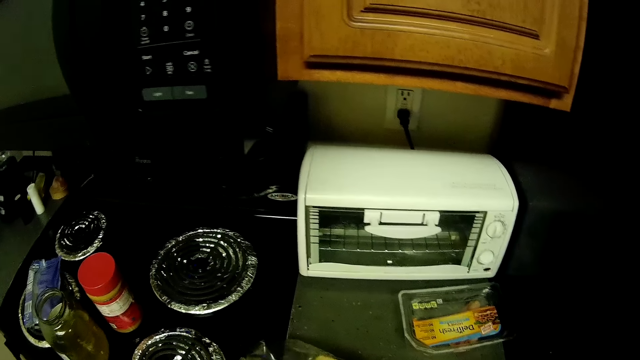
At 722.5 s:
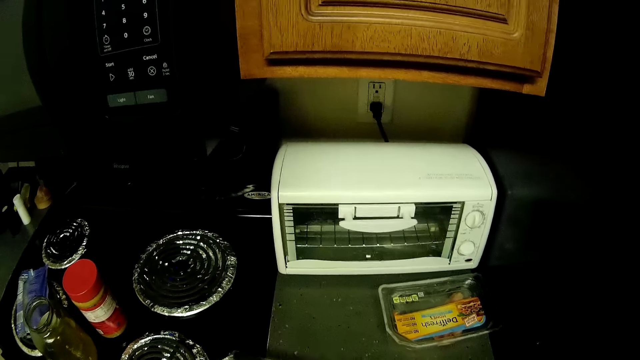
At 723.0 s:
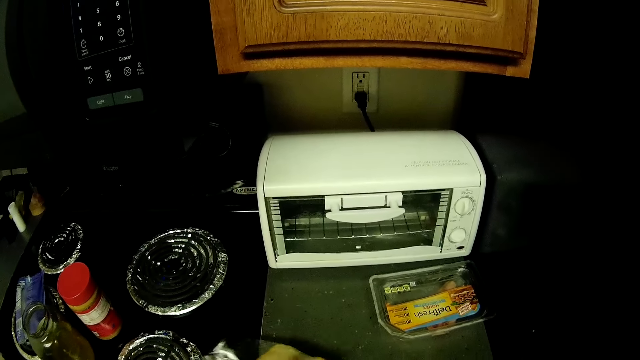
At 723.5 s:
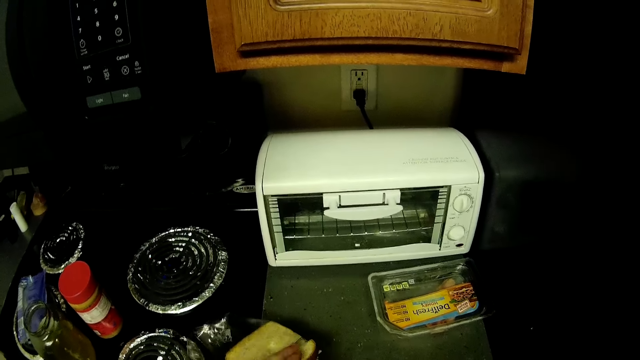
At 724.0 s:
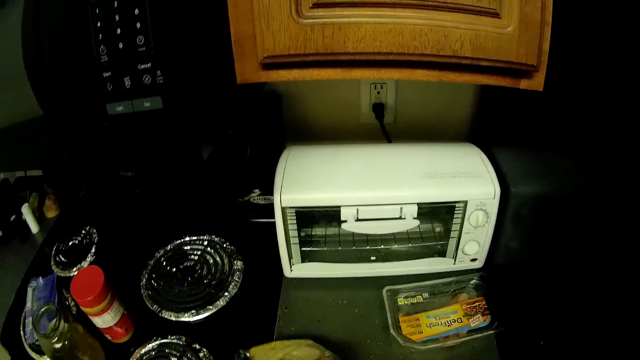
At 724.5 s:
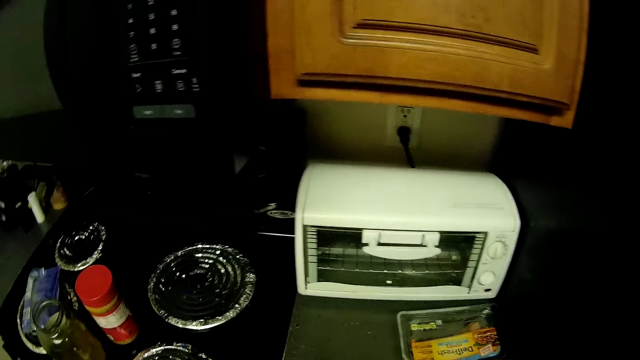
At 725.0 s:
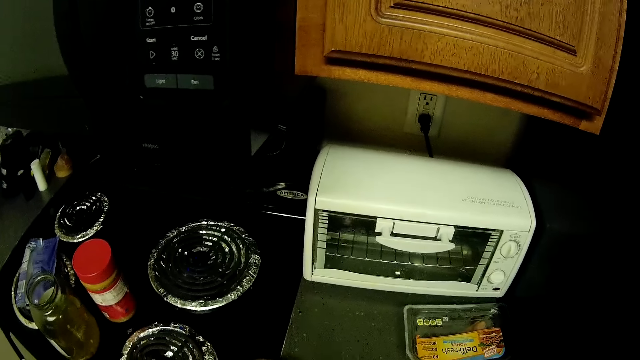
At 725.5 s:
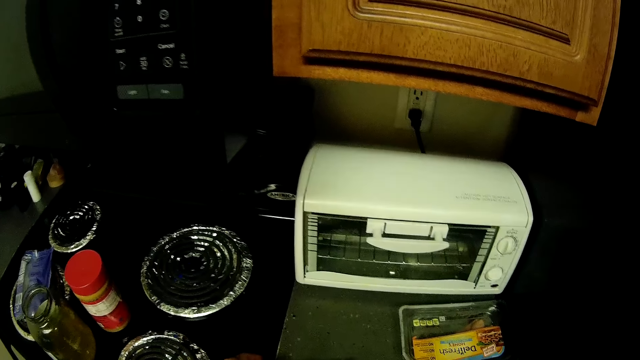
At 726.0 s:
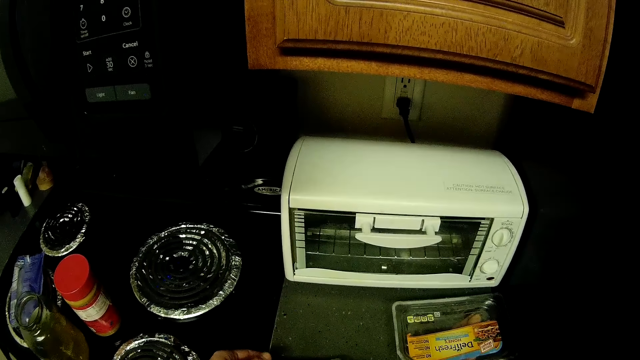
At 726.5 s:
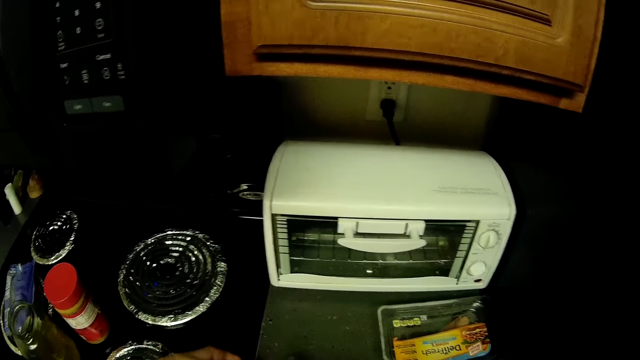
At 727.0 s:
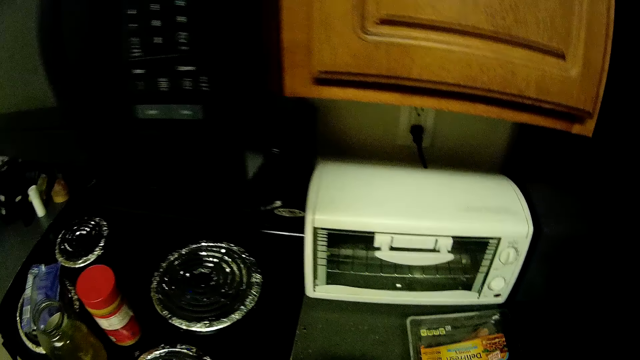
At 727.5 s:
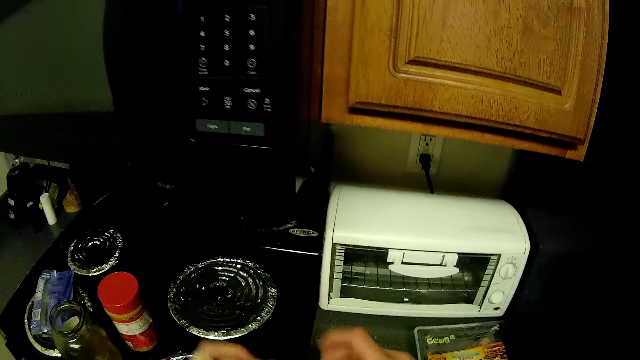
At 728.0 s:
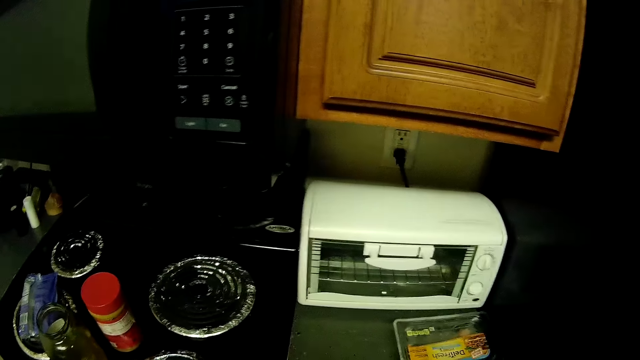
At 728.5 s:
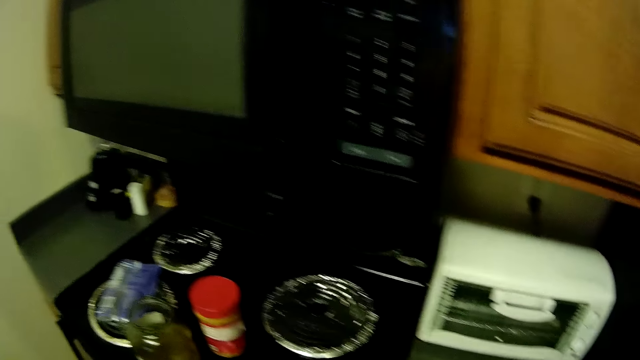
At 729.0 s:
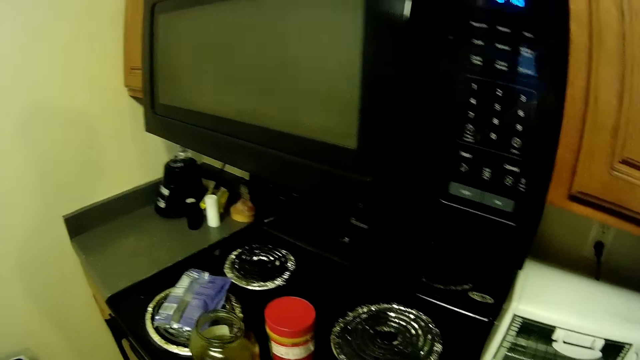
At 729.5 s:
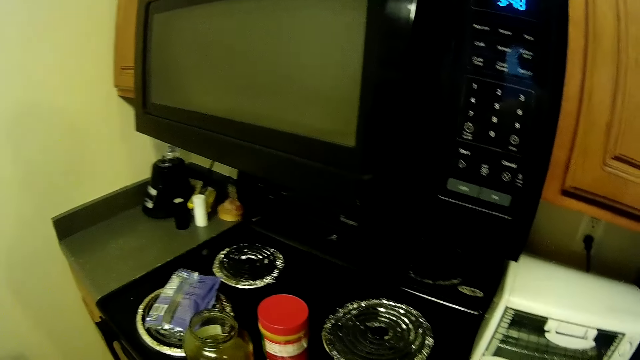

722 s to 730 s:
The camera wearer puts the sandwich in the plastic sandwich bag or paper bag. They look around the kitchen slab.

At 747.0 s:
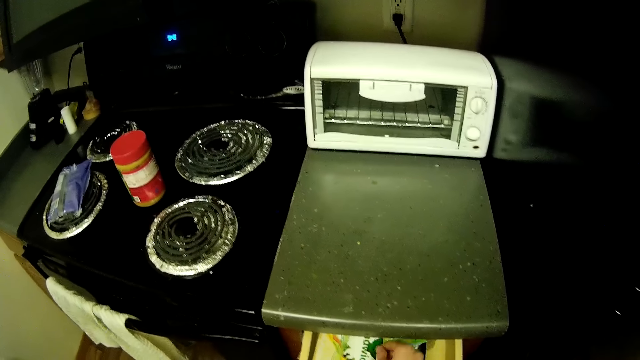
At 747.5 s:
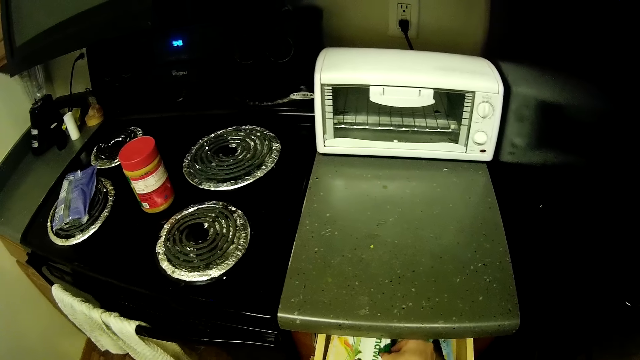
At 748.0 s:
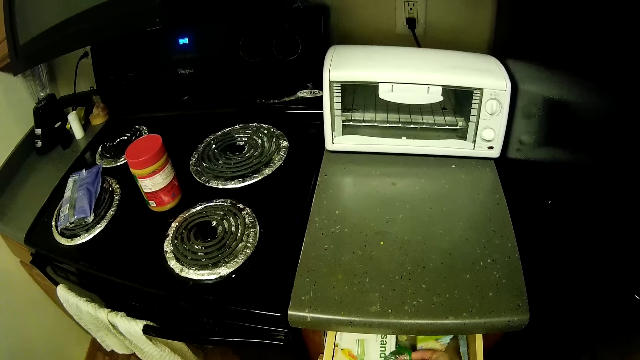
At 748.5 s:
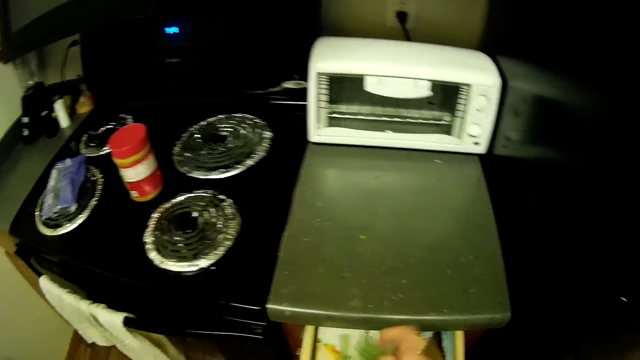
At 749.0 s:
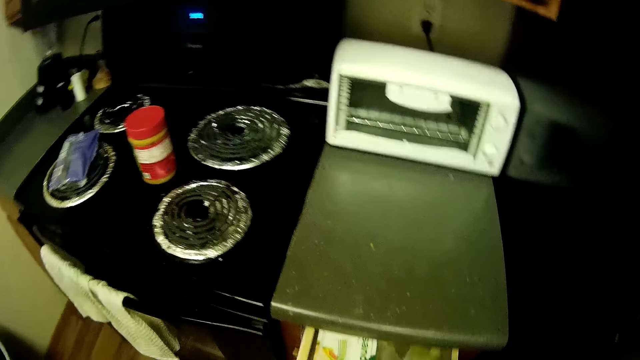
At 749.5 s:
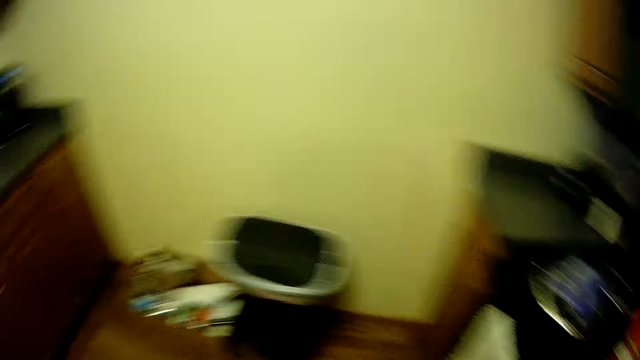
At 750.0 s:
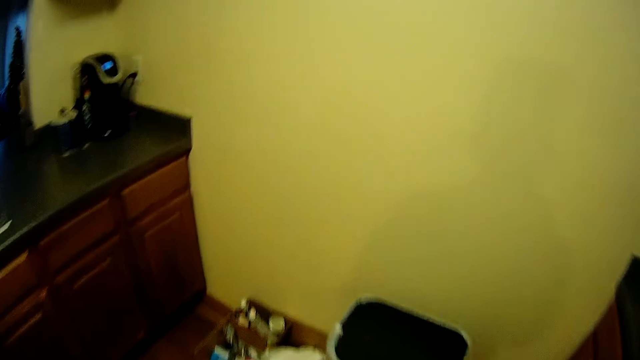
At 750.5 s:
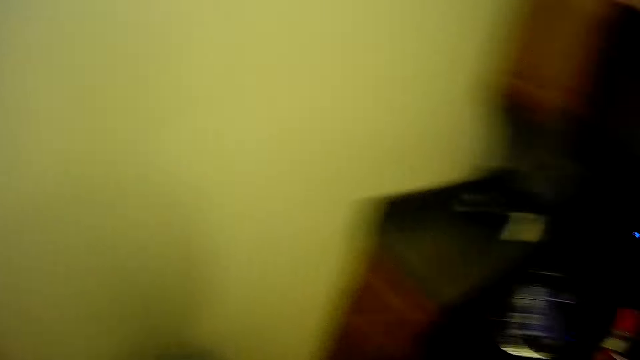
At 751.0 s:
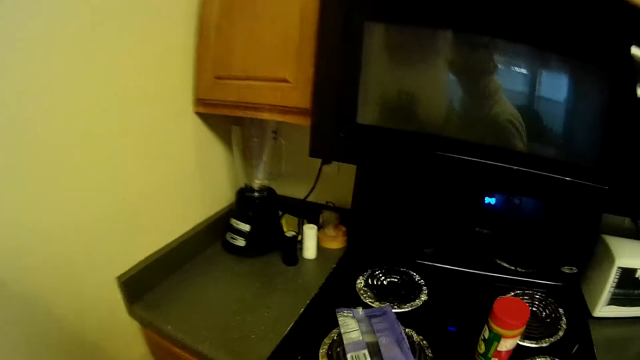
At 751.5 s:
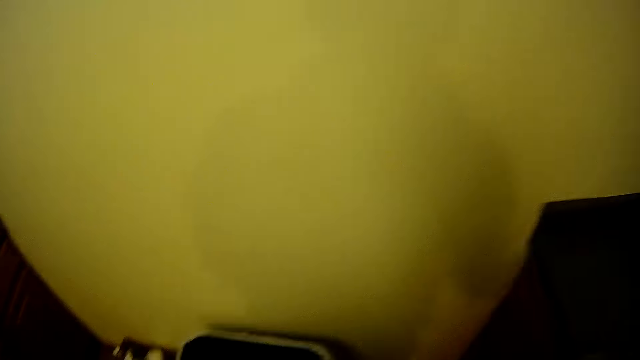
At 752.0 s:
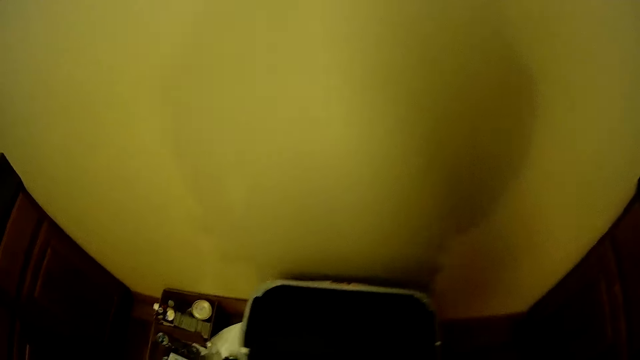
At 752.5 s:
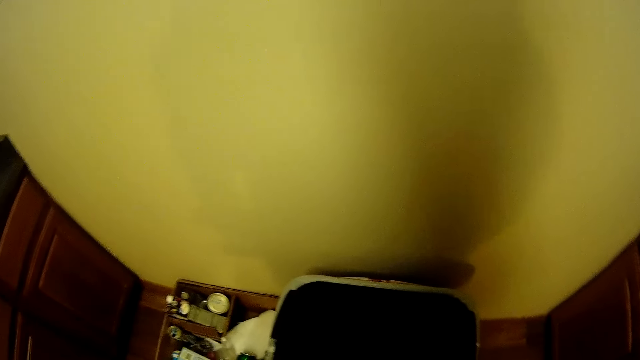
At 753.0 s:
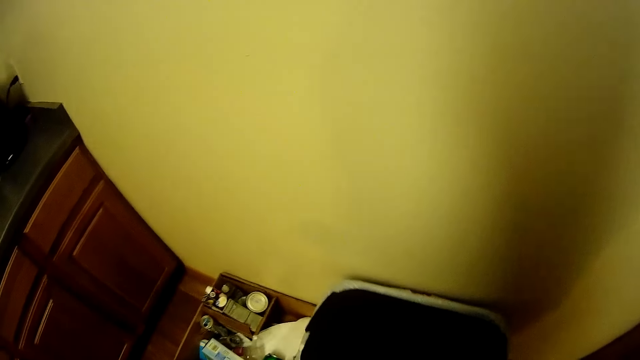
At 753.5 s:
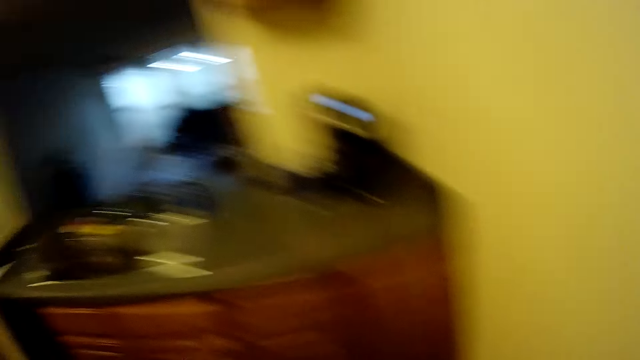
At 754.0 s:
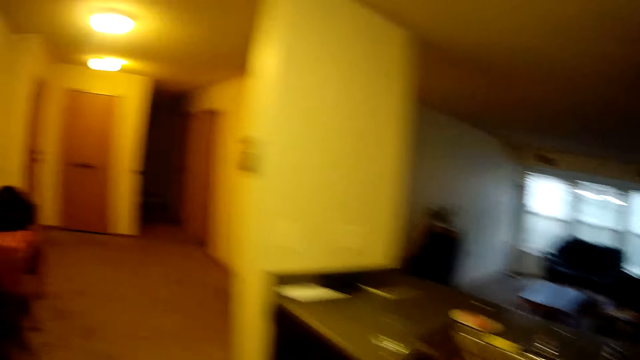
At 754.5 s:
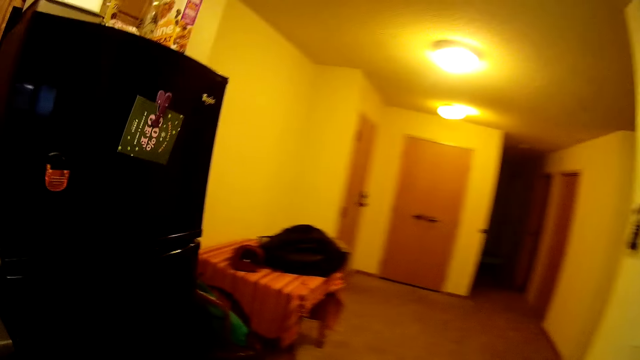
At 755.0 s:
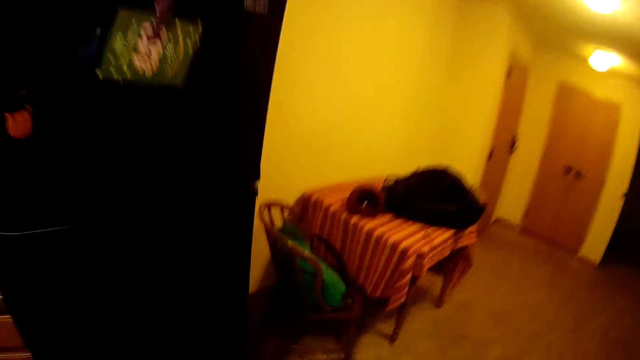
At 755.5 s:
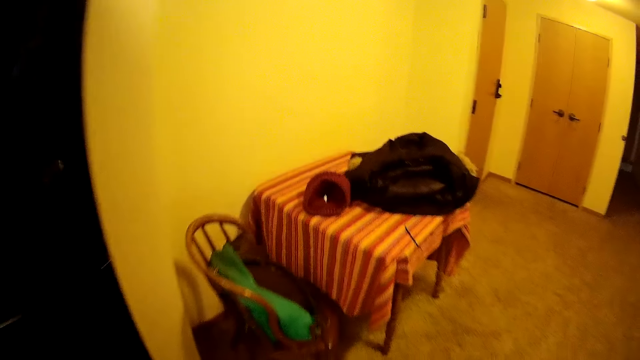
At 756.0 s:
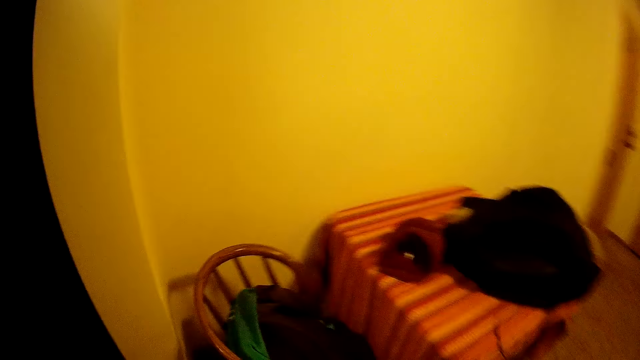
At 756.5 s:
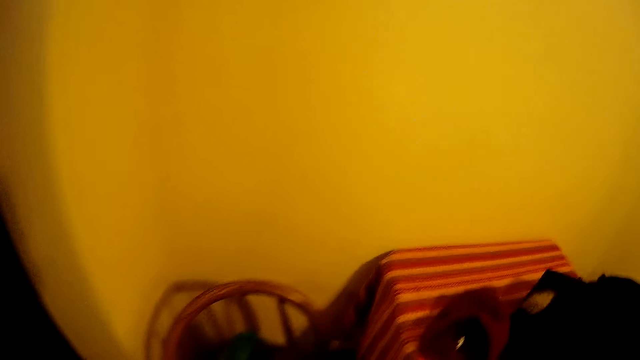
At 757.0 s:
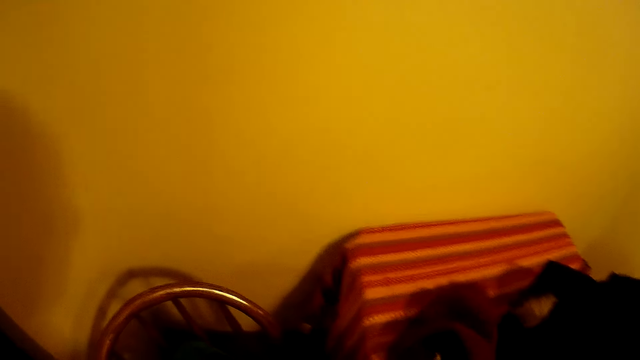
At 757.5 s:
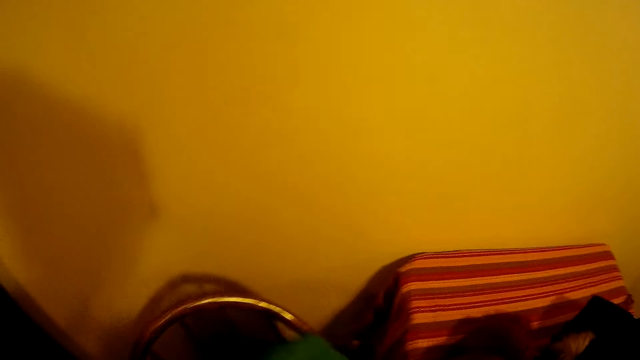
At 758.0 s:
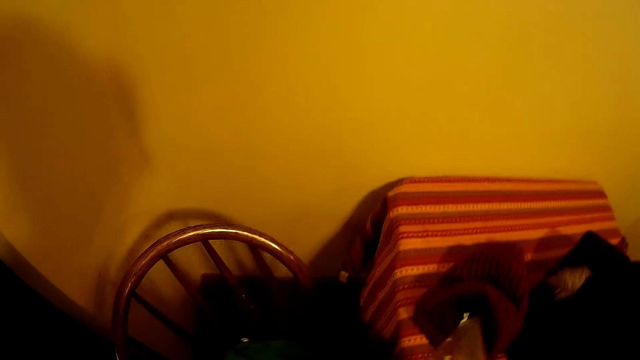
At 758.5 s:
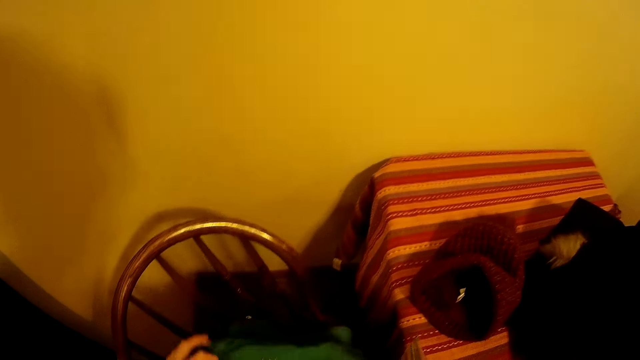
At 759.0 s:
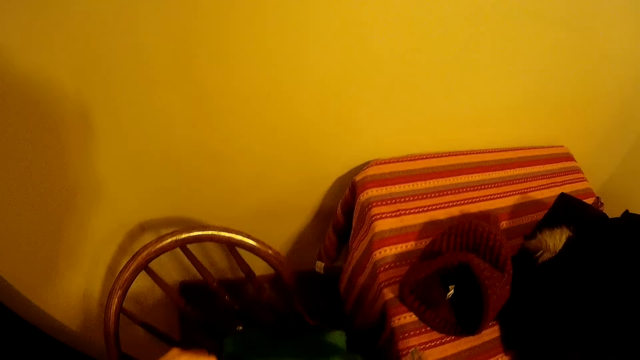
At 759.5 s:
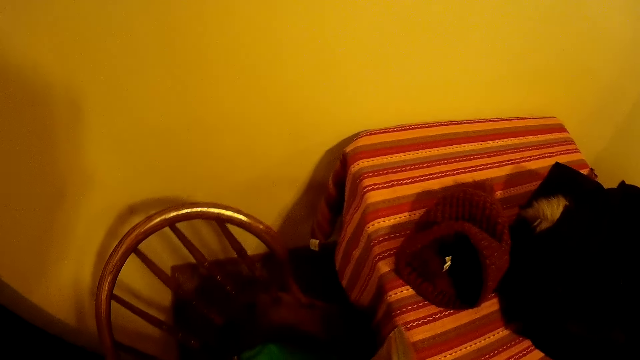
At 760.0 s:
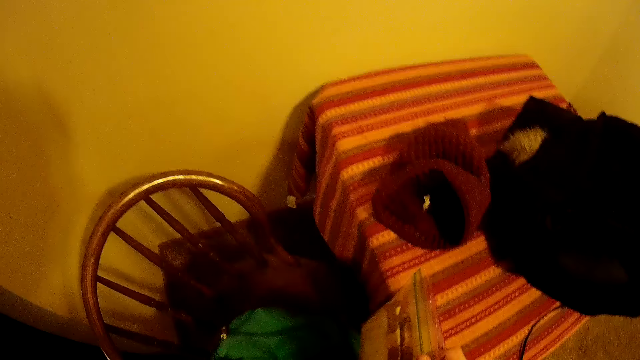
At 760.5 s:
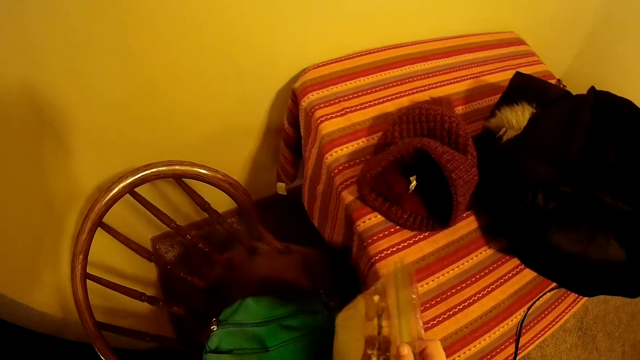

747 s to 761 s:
The camera wearer opens the drawer and picks up something from the drawer. They walk towards the waste bin. They do something in the dustbin. They walk away from the waste bin across the kitchen towards a green schoolbag.
